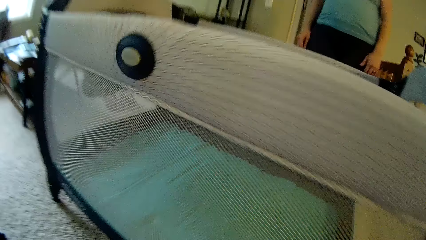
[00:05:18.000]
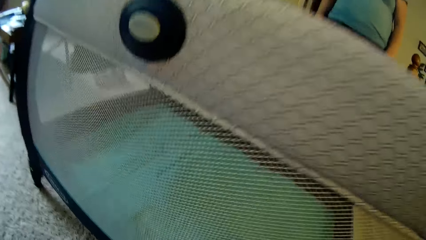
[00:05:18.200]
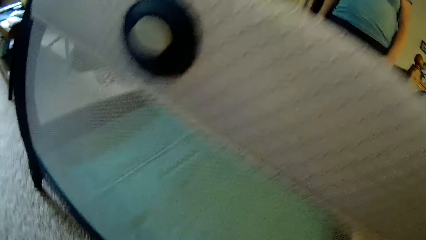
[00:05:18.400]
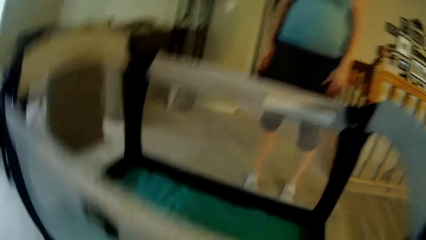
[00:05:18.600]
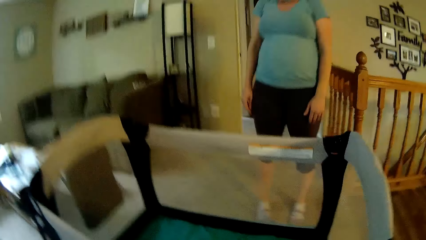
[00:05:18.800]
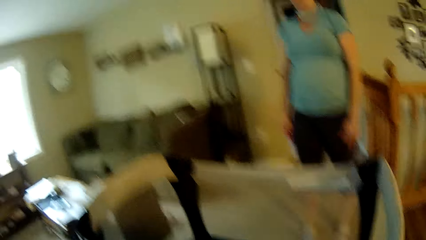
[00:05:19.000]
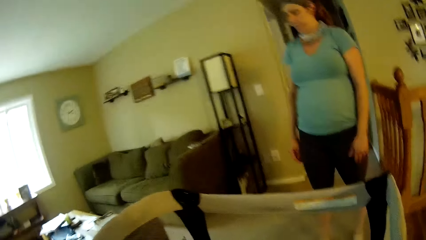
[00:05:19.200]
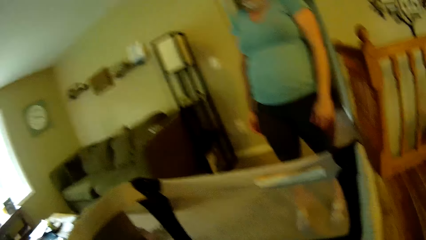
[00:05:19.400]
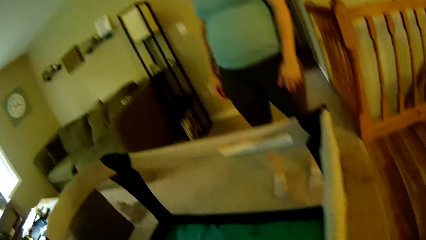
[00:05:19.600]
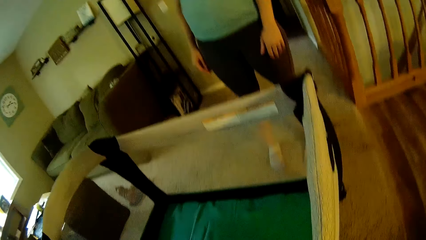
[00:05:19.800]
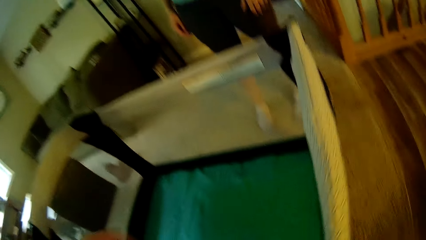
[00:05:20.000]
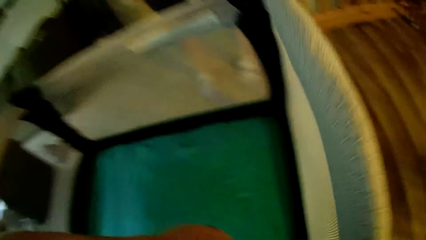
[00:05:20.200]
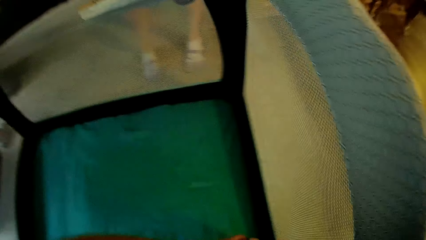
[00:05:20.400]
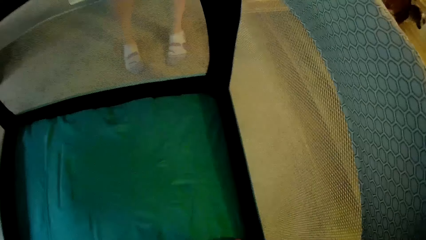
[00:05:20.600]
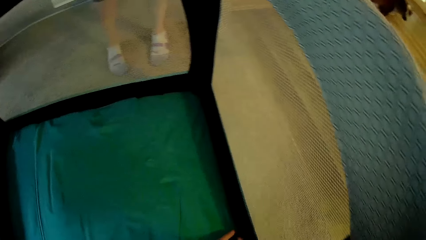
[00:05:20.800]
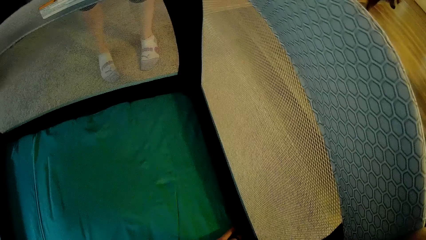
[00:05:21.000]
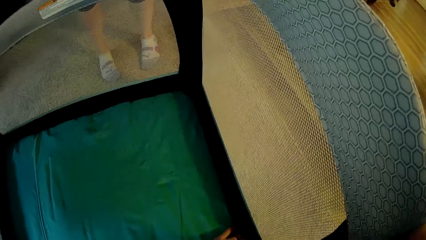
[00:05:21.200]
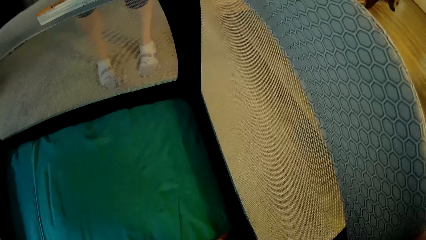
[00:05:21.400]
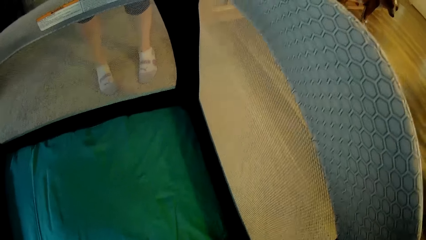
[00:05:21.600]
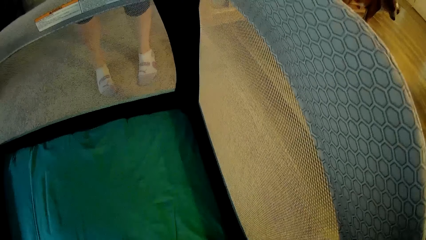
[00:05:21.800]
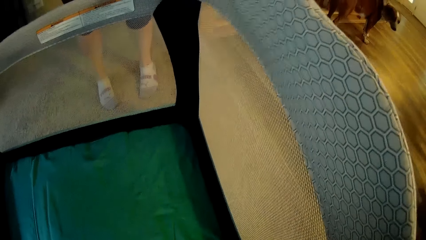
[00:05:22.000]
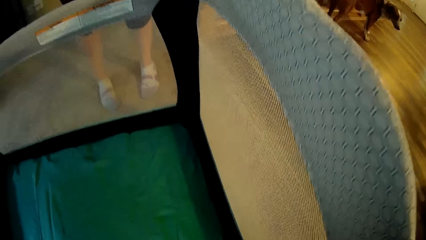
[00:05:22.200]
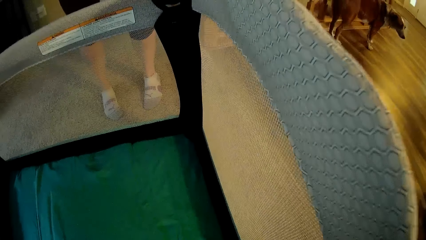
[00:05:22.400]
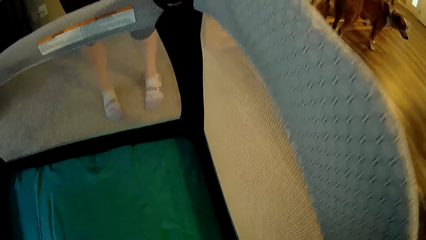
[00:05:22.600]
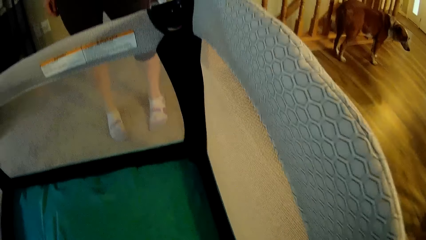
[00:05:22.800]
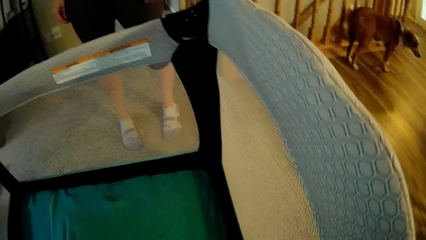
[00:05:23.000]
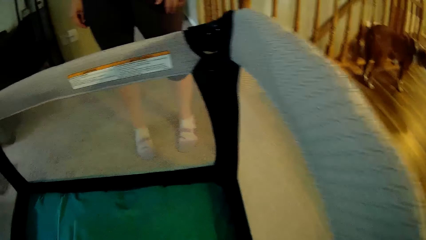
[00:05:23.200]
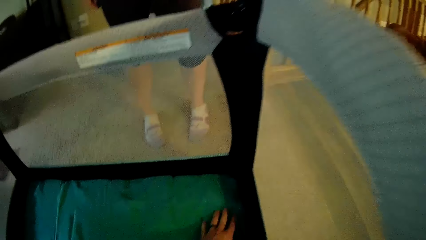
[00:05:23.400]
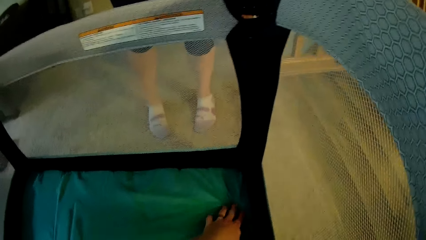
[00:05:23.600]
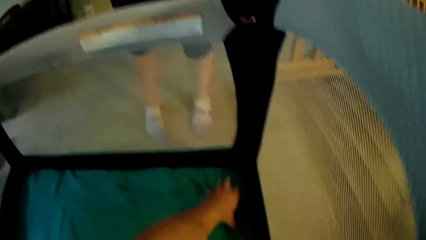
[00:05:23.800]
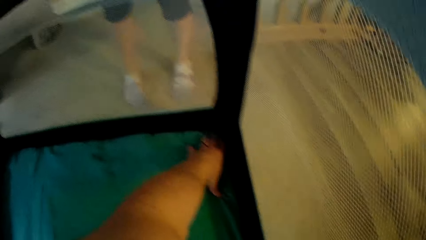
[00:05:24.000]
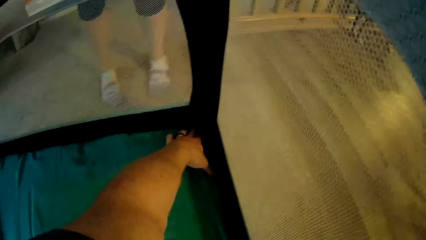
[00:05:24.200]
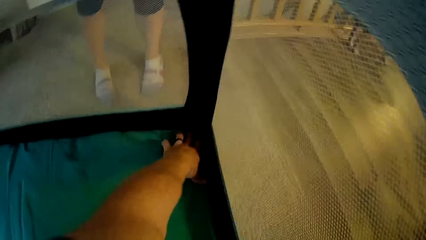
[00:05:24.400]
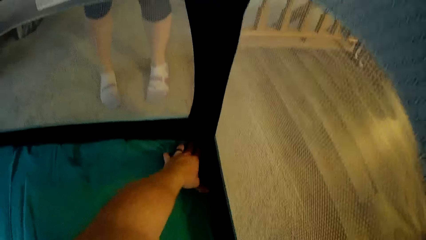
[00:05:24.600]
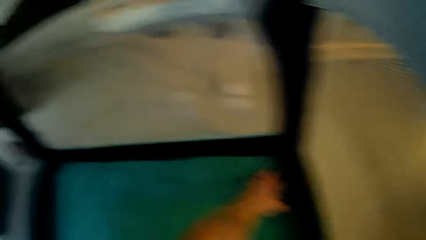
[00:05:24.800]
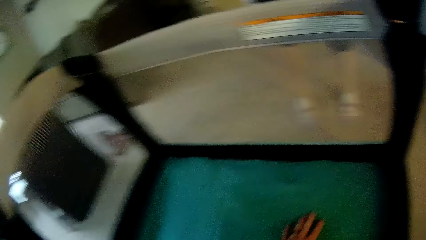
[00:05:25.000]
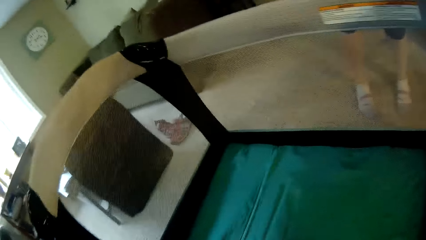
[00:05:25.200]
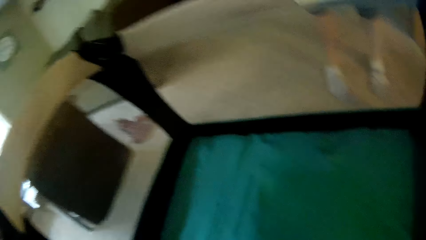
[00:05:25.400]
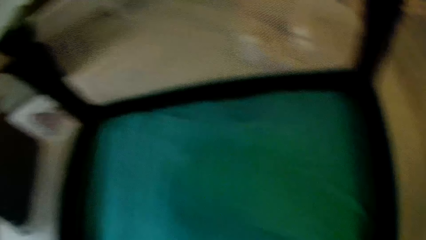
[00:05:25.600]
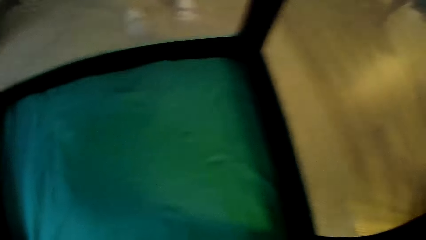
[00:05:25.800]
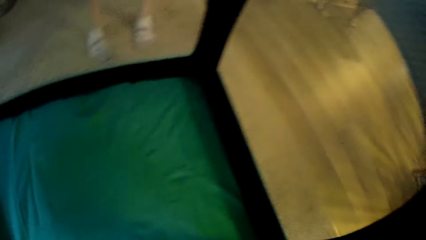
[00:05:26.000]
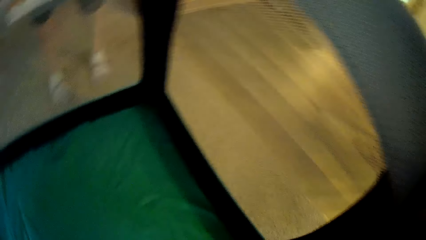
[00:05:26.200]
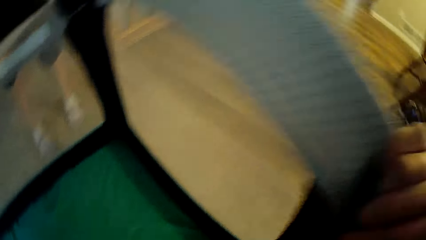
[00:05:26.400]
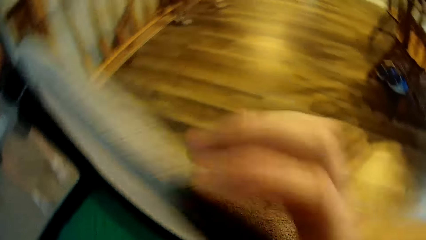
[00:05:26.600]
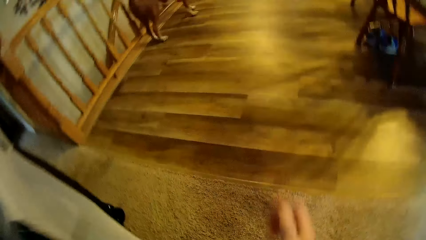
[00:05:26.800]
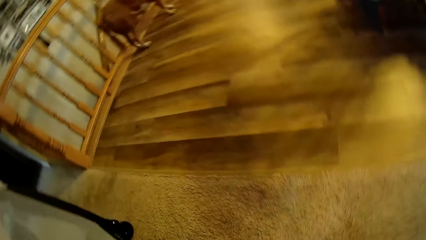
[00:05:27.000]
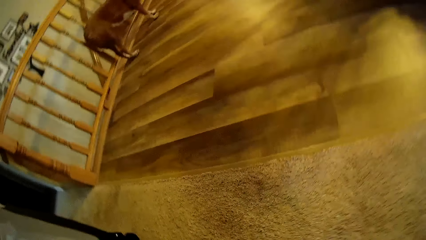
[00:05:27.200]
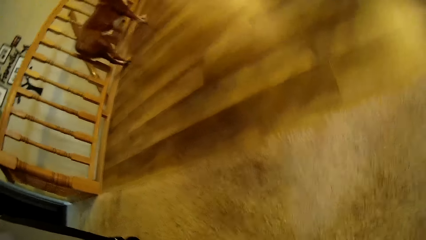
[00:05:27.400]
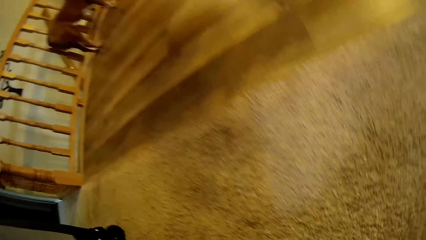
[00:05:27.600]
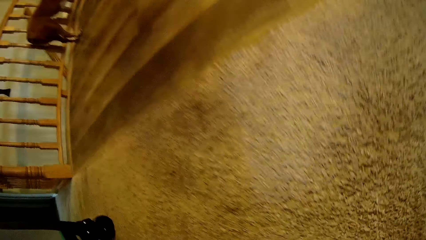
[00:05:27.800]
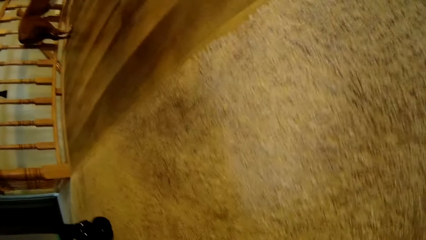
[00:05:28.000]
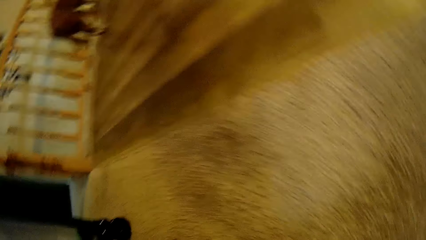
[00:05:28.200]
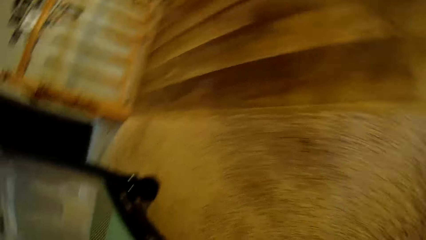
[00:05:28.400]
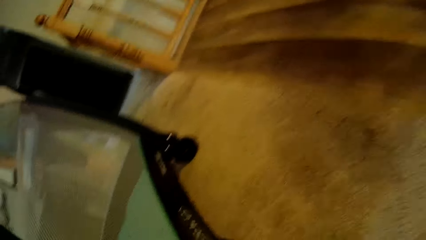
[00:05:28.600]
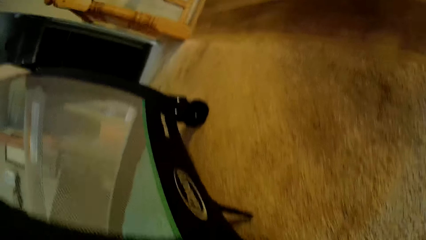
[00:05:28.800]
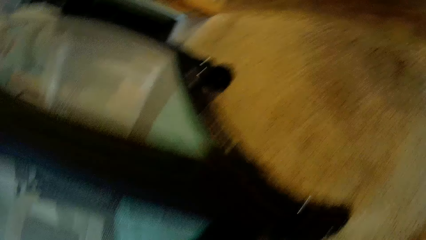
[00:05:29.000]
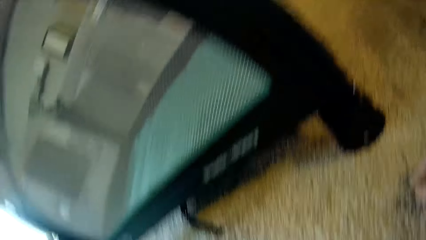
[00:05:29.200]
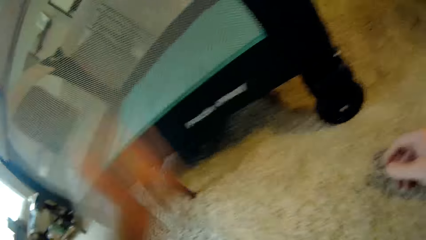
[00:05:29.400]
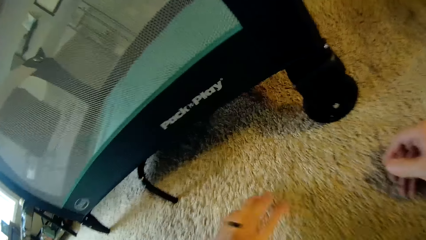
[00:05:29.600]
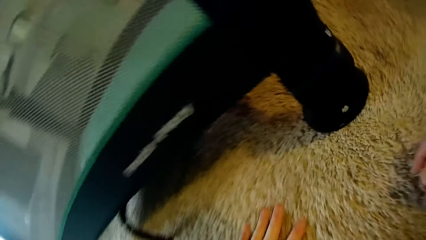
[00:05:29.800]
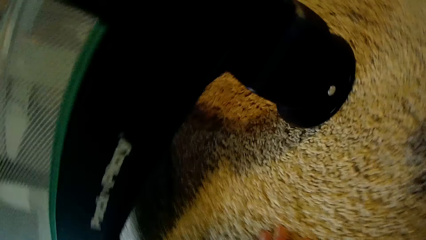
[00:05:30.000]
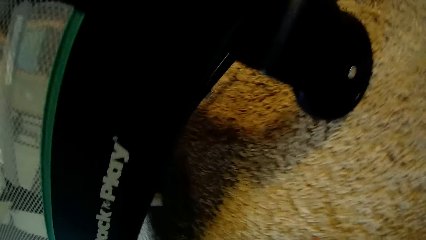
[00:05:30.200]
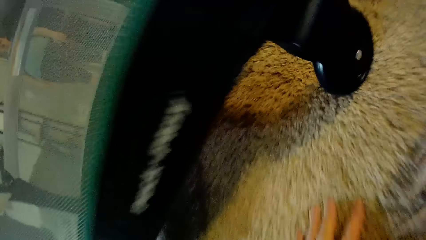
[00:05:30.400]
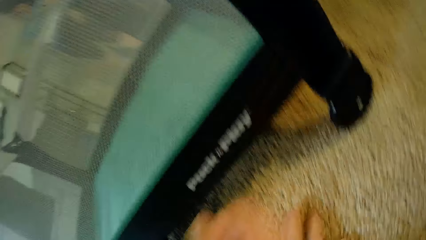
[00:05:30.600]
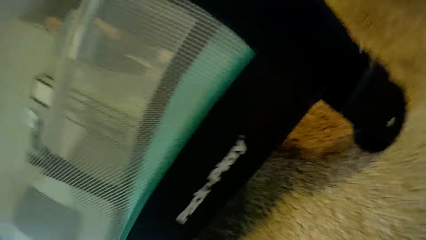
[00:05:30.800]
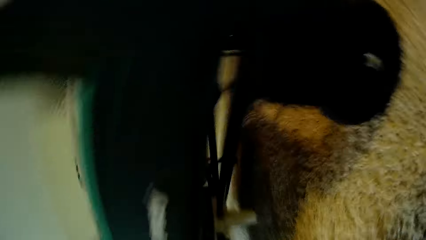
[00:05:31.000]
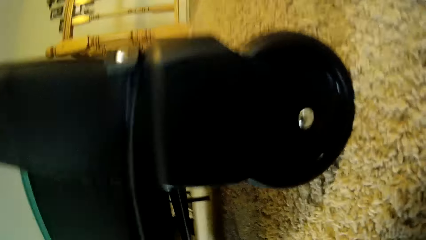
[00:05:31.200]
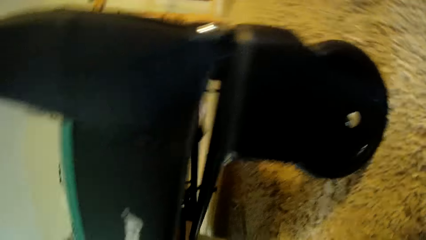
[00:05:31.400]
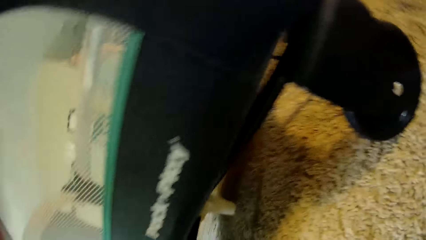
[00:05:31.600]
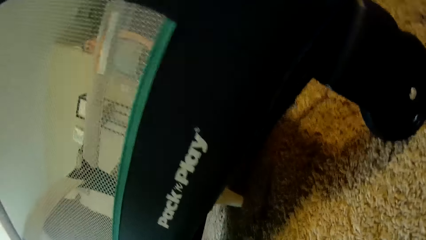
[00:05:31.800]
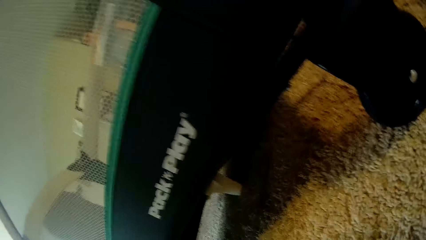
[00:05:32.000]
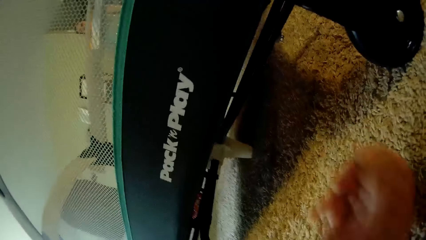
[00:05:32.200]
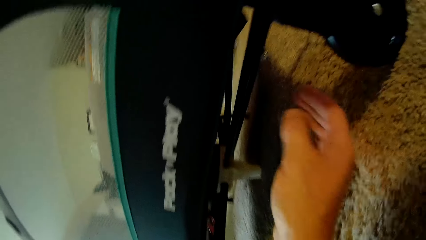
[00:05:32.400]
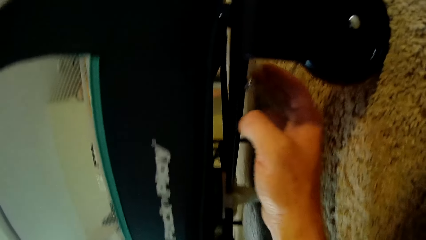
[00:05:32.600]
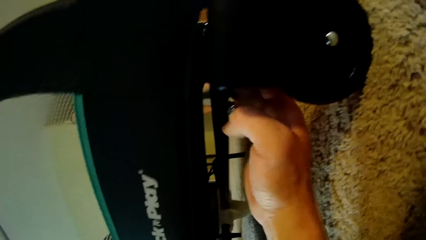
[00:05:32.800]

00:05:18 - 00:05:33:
Someone stands beside the baby cot. The camera wearer places his left hand on a mattress in the middle of the playpen. He spreads the baby cot. He removes his left hand from the mattress in the middle of the playpen. He removes his right hand from the playpen. He places his left hand on the floor.
